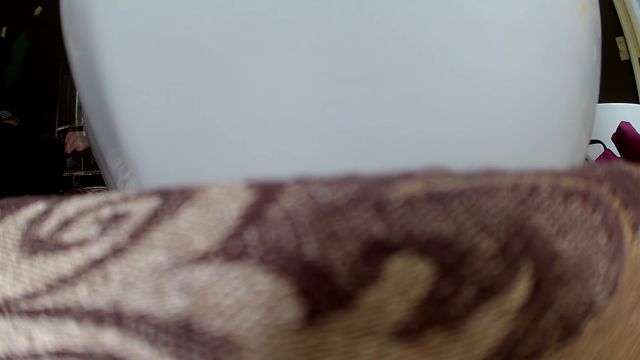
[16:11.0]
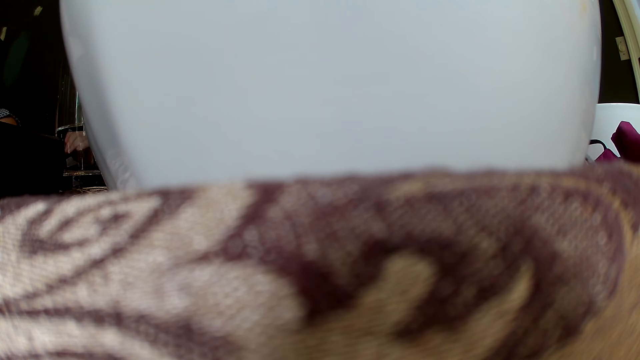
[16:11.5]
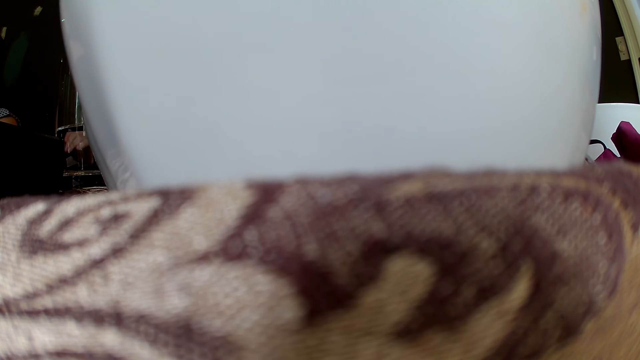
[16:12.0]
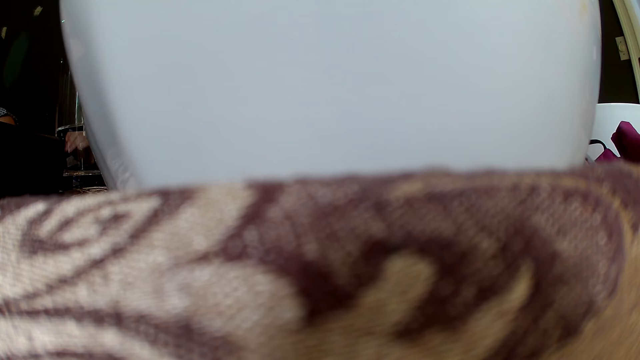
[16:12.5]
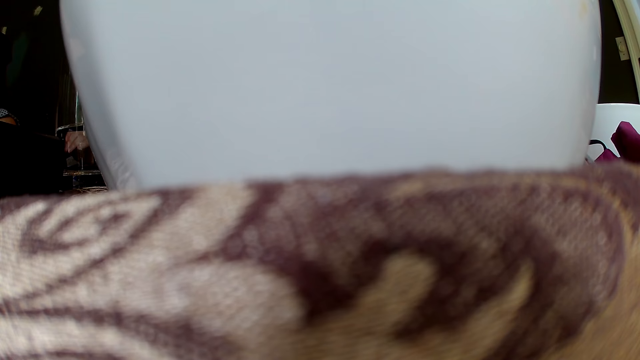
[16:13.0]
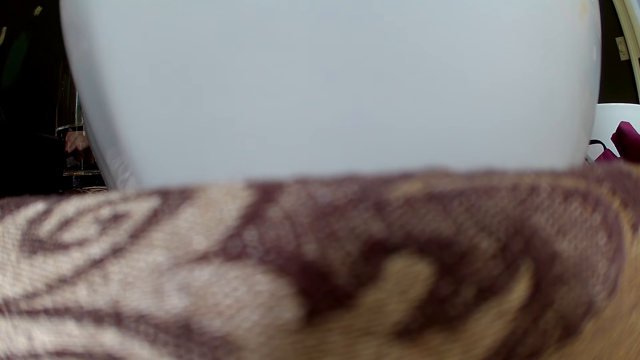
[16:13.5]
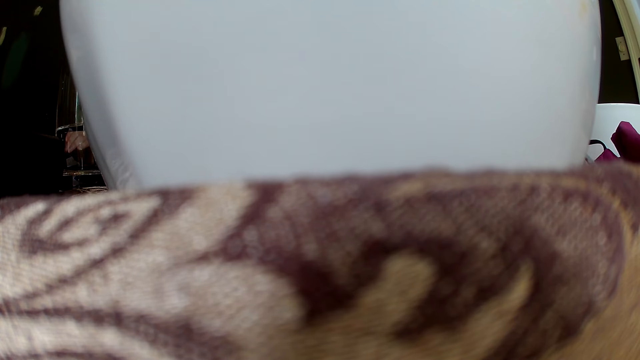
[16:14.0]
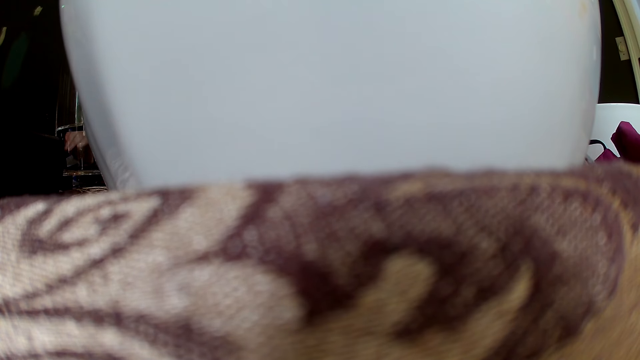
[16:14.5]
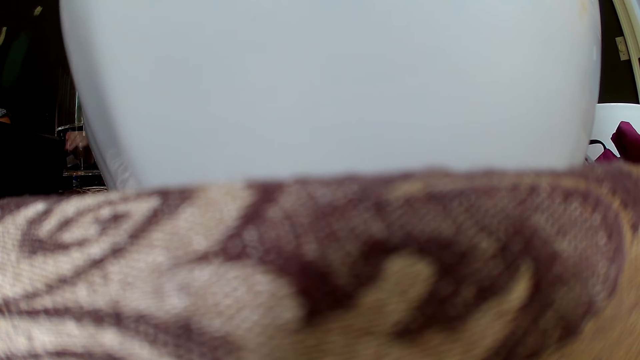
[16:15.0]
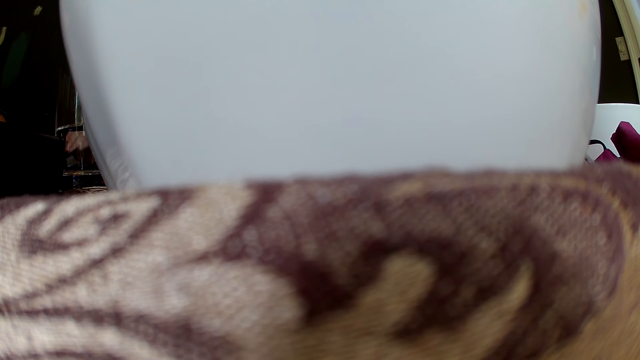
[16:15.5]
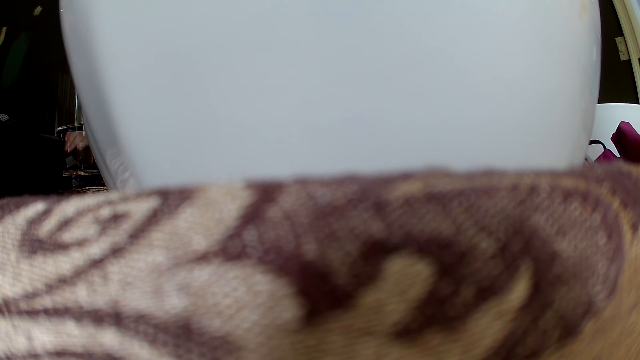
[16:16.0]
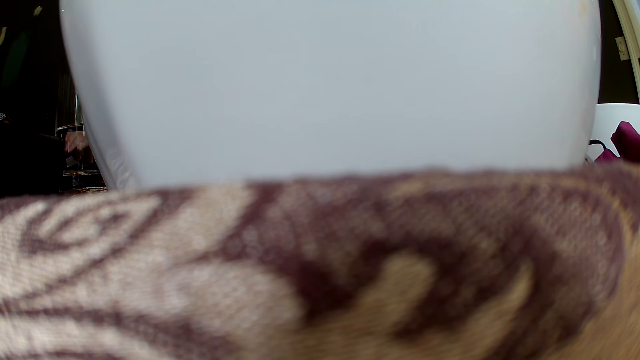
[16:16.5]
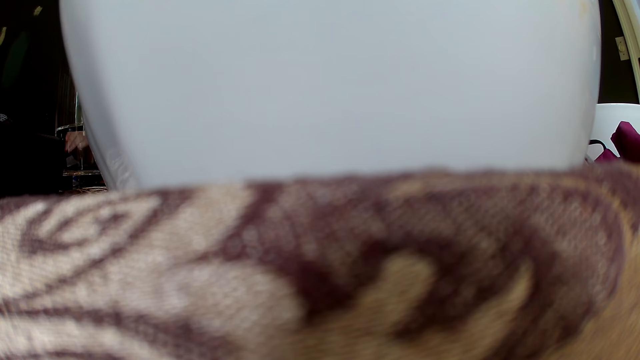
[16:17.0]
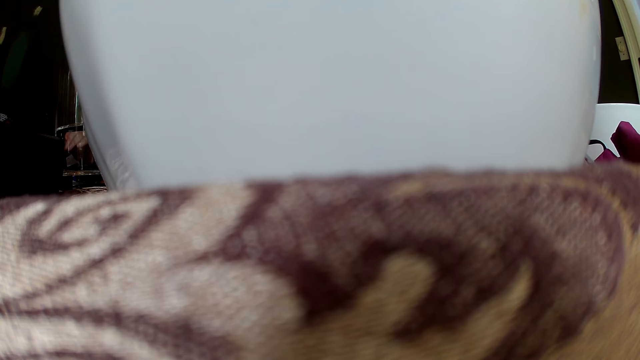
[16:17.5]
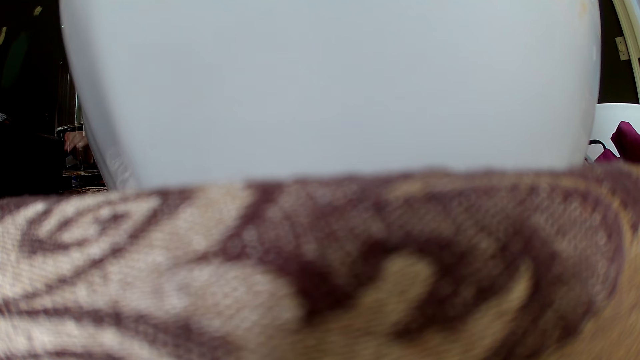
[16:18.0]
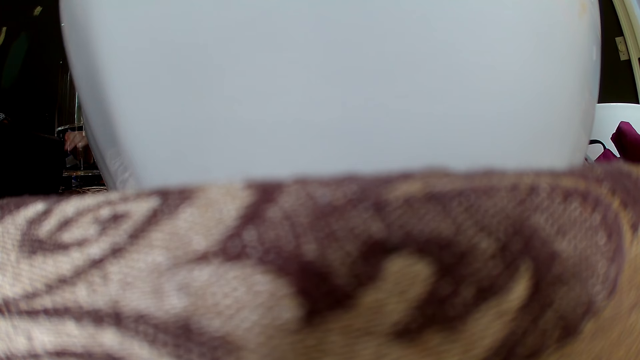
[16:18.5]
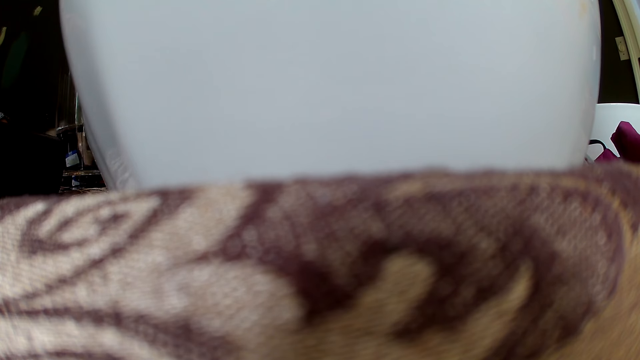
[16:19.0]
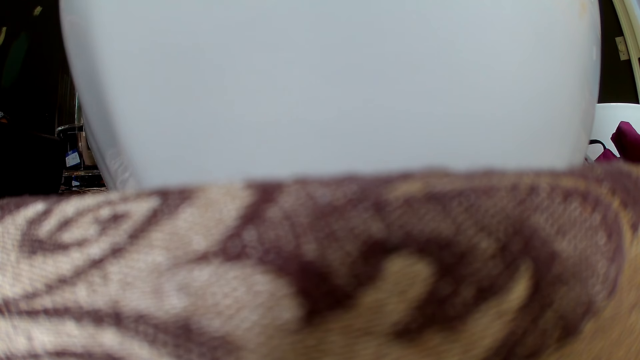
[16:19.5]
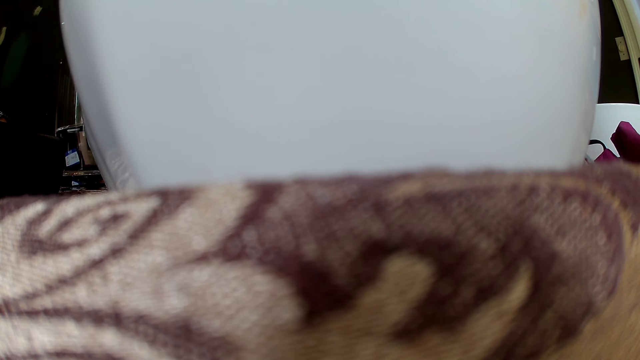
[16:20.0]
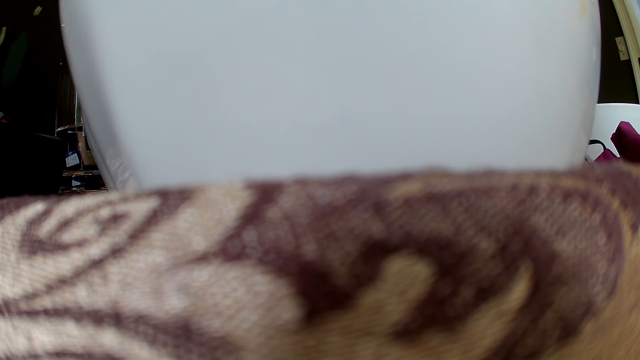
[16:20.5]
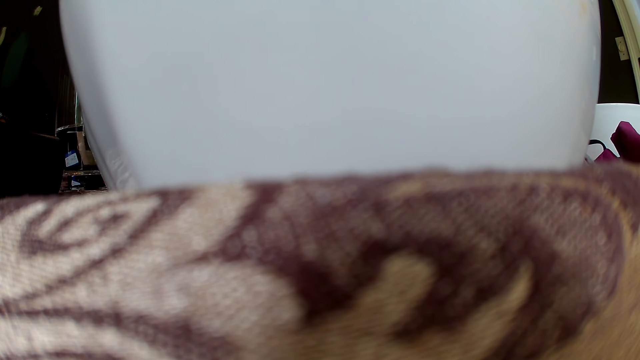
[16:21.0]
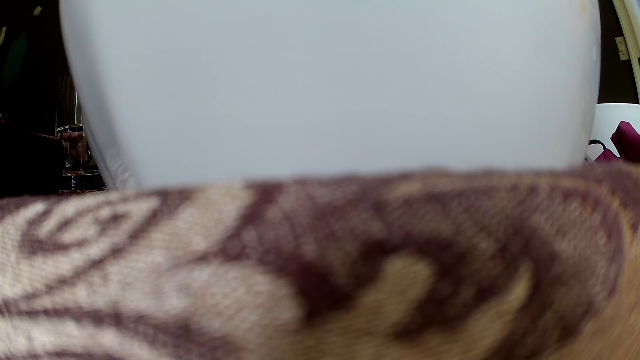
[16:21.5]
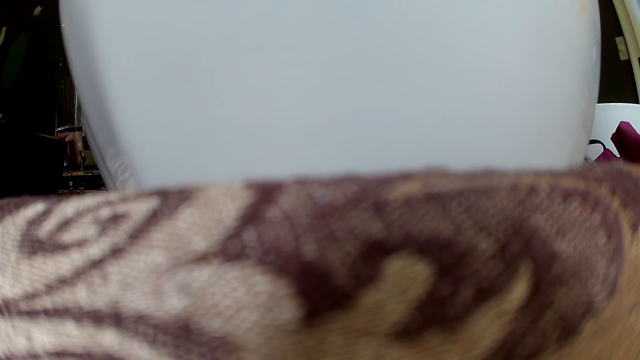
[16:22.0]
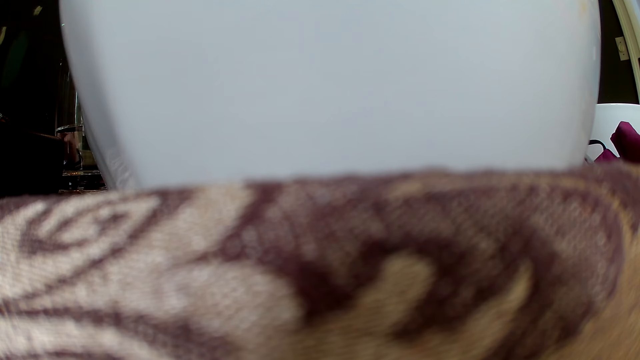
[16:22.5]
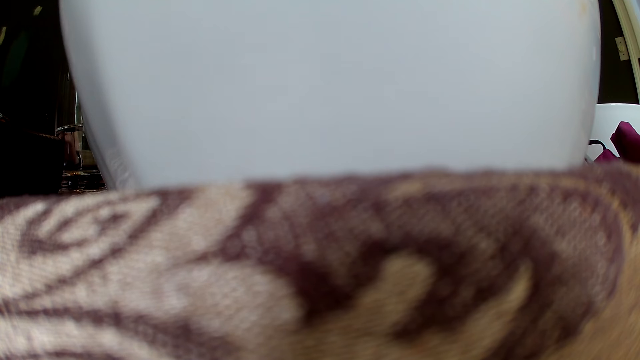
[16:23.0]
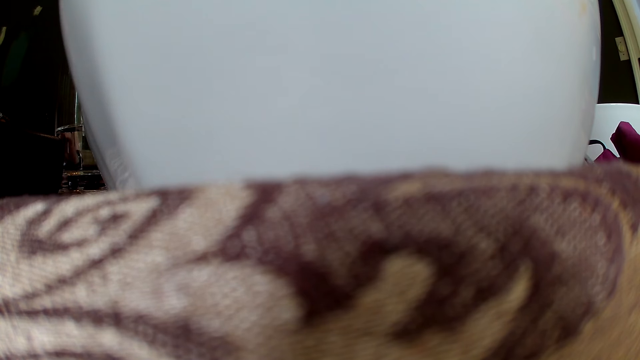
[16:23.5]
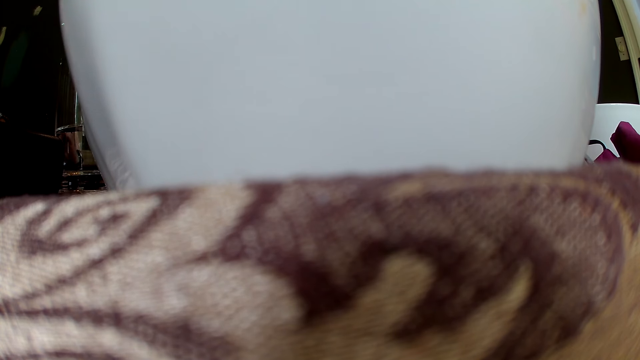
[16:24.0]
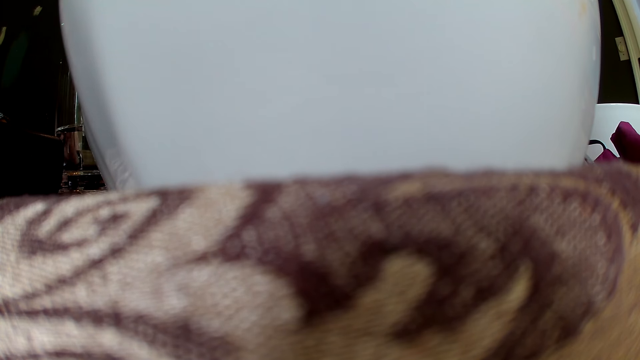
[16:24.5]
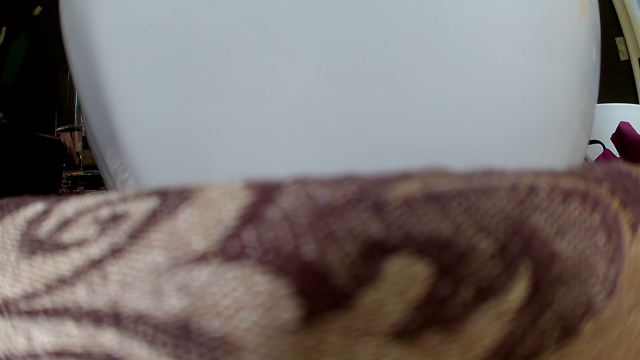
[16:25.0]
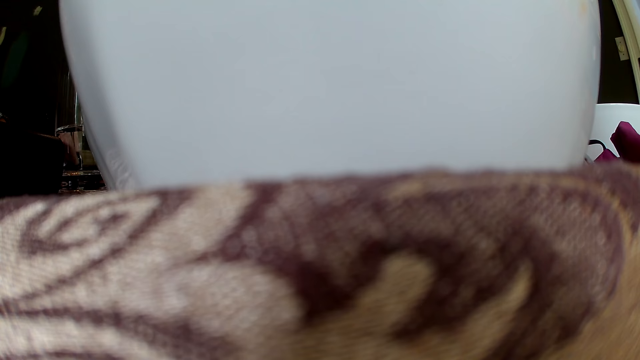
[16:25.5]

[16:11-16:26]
The woman removes her left hand from the table and places her left hand on the table.

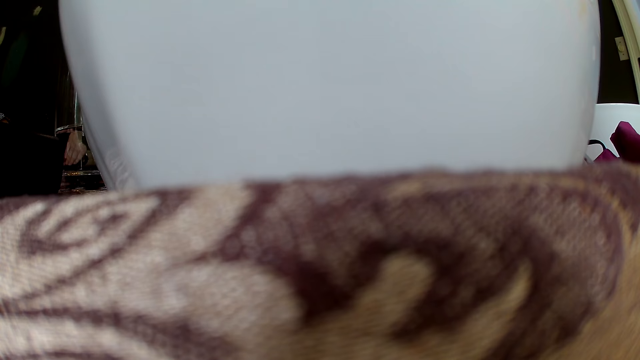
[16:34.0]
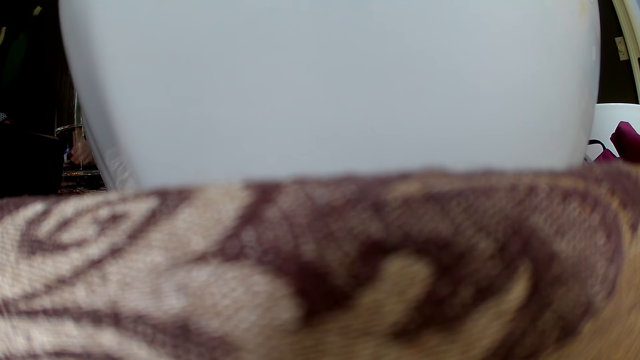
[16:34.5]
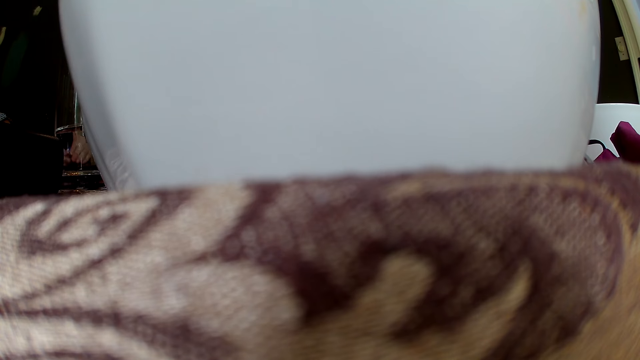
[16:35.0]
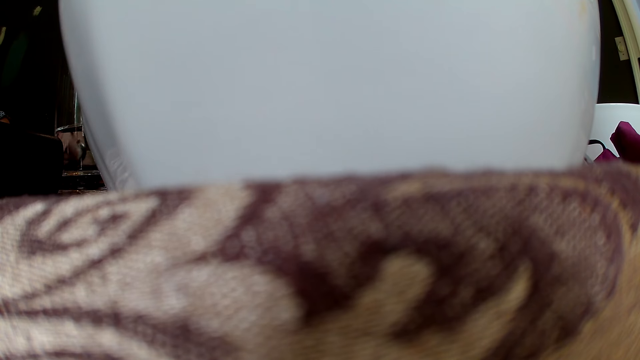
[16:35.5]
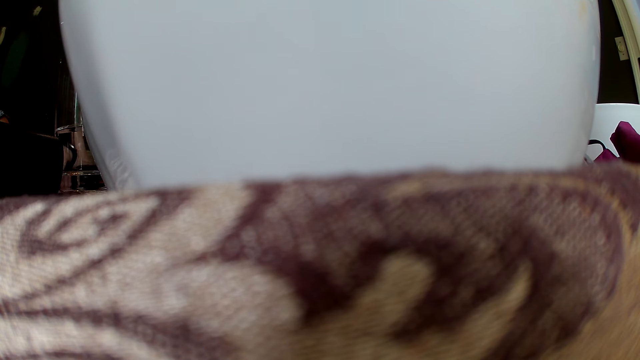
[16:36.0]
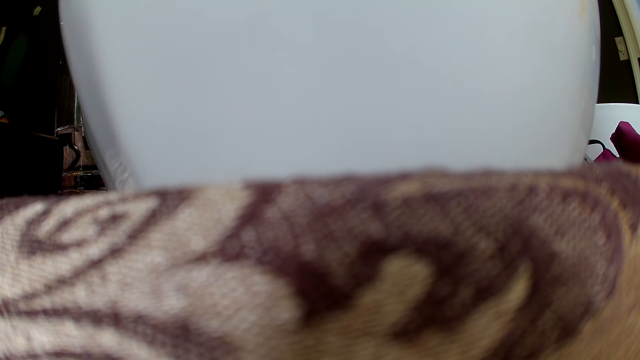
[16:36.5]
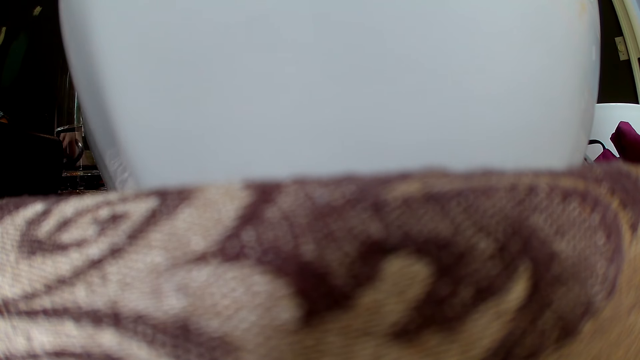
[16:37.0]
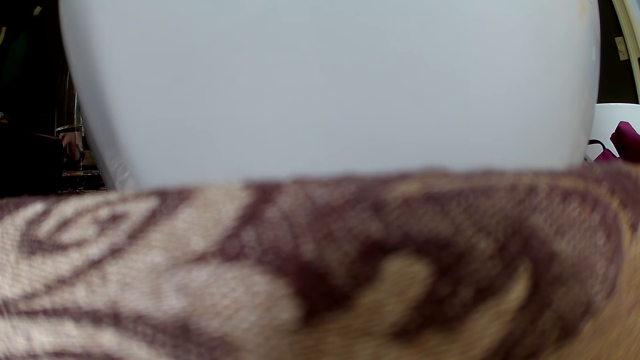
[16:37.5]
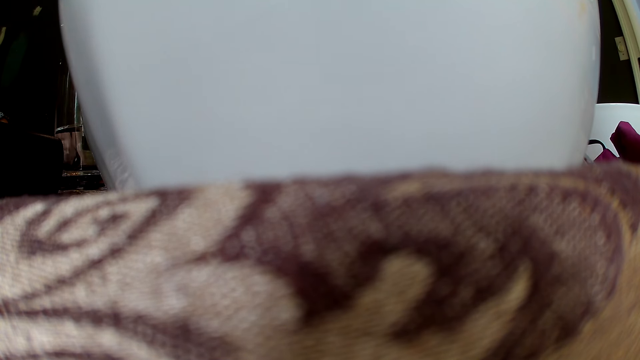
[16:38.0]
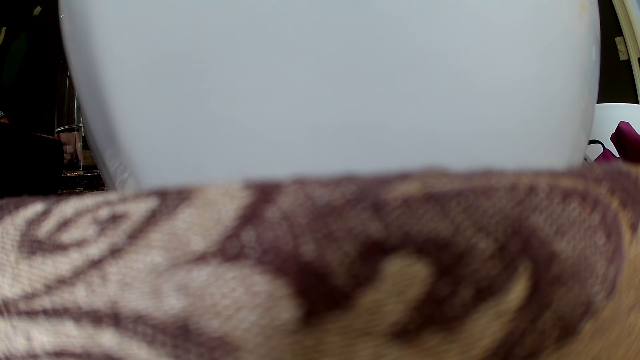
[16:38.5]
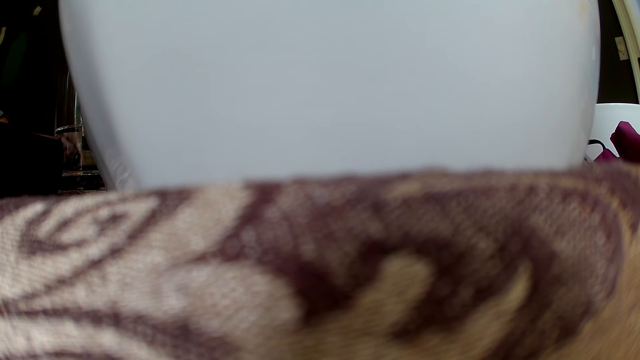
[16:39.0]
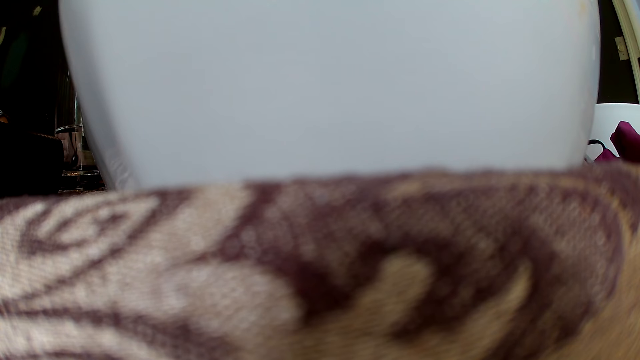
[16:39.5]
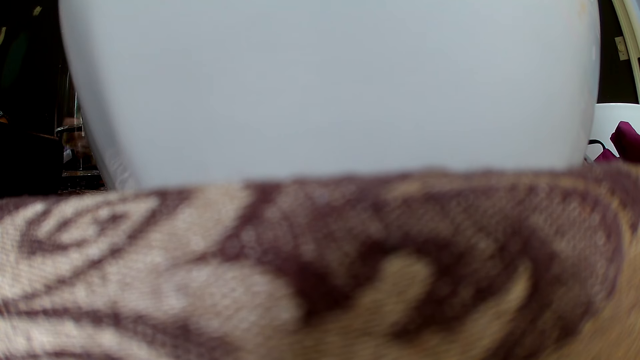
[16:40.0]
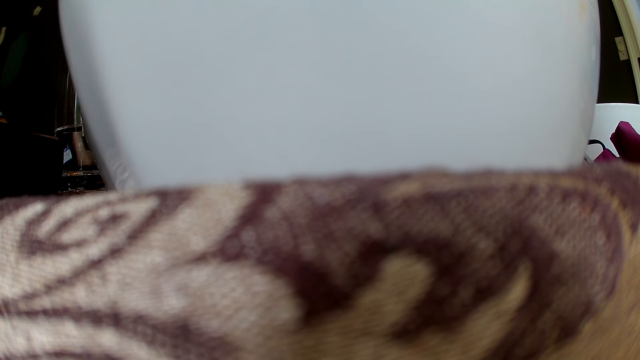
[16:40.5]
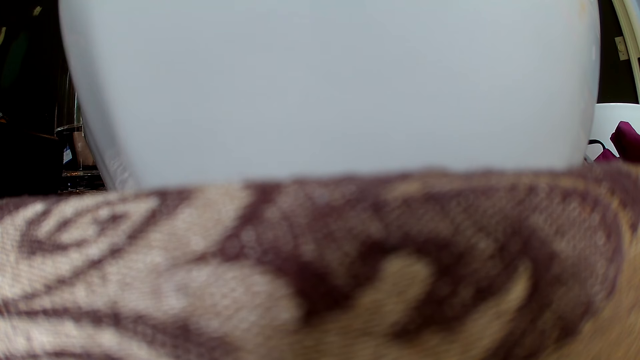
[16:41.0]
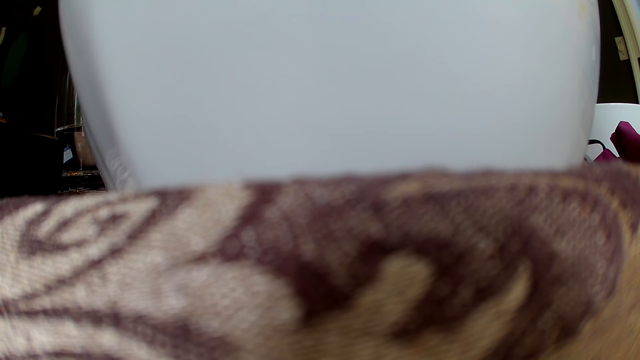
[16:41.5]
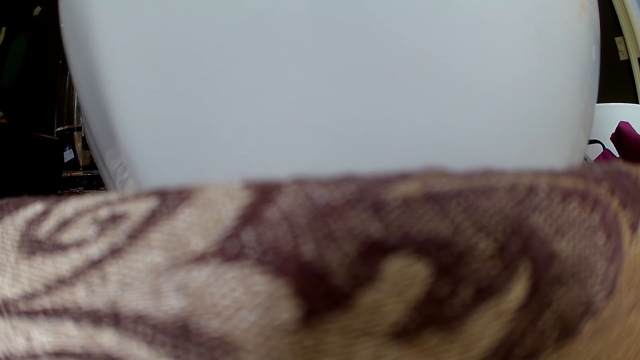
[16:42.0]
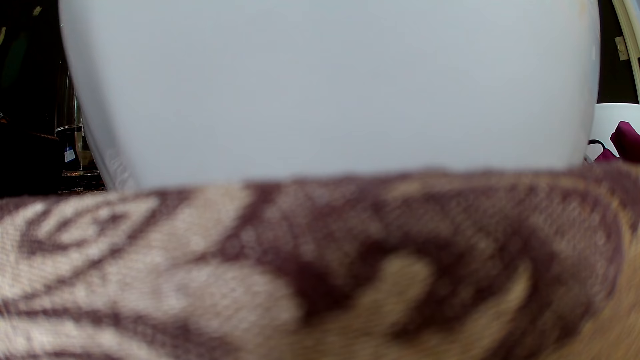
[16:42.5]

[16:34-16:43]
The woman removes her left hand on the table.
